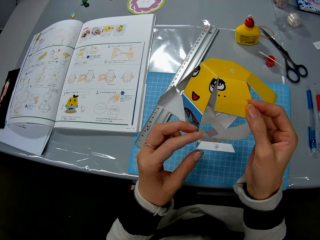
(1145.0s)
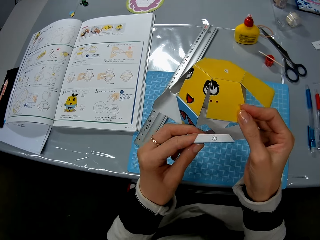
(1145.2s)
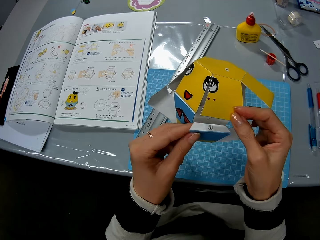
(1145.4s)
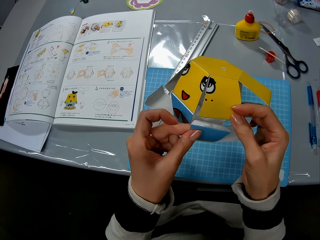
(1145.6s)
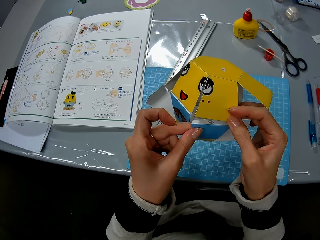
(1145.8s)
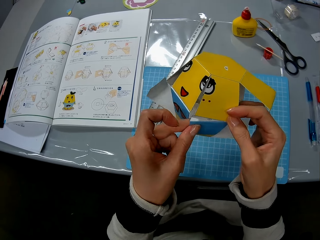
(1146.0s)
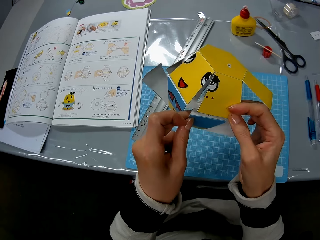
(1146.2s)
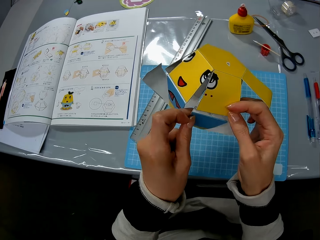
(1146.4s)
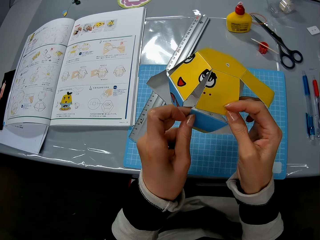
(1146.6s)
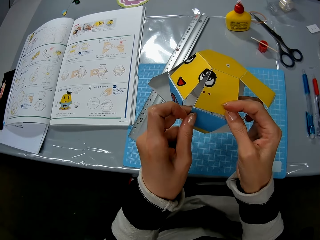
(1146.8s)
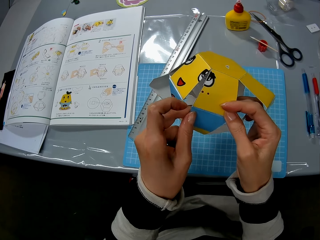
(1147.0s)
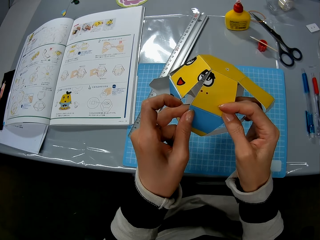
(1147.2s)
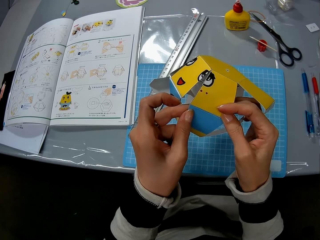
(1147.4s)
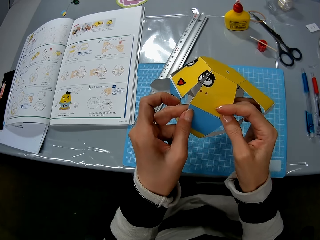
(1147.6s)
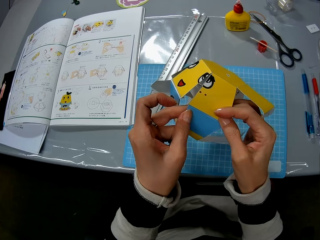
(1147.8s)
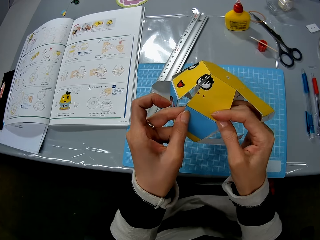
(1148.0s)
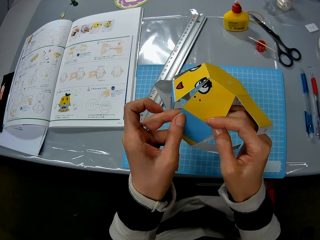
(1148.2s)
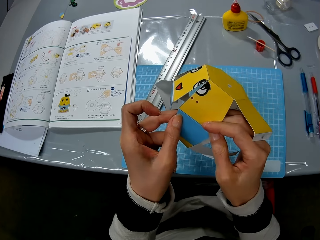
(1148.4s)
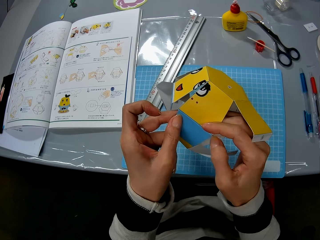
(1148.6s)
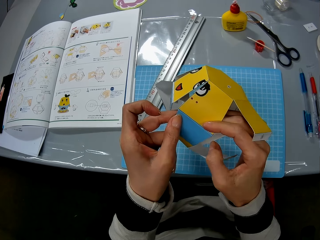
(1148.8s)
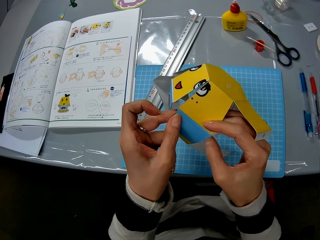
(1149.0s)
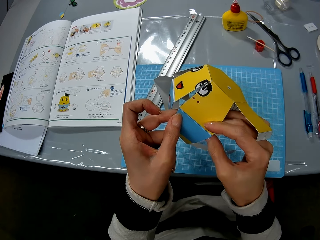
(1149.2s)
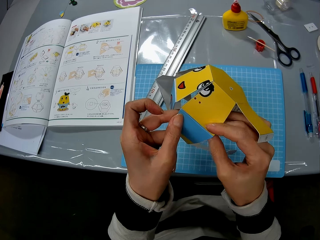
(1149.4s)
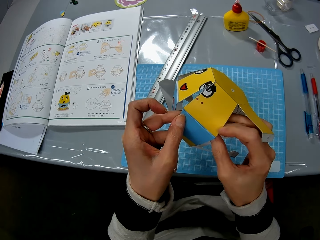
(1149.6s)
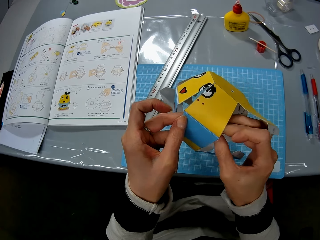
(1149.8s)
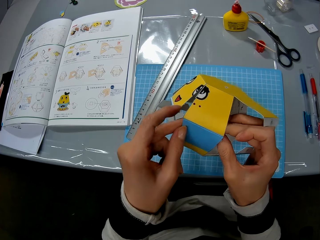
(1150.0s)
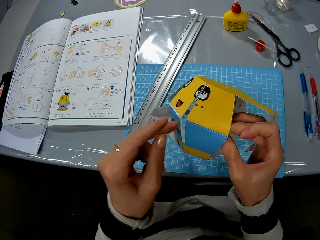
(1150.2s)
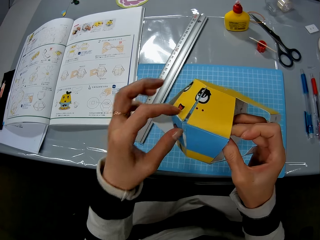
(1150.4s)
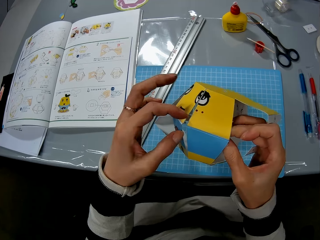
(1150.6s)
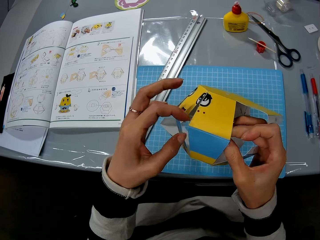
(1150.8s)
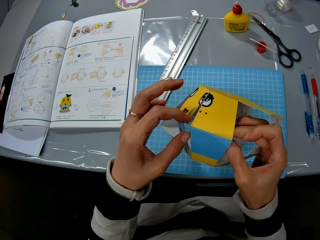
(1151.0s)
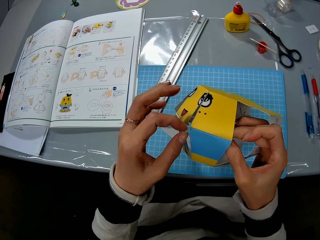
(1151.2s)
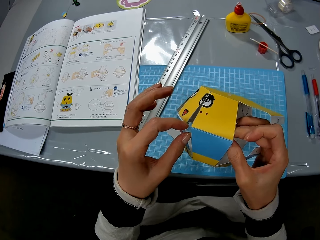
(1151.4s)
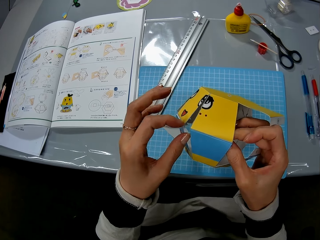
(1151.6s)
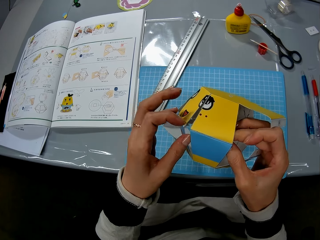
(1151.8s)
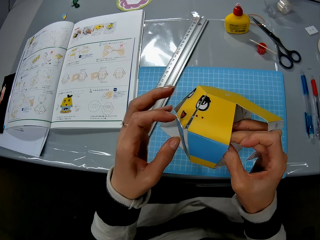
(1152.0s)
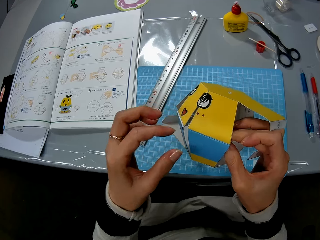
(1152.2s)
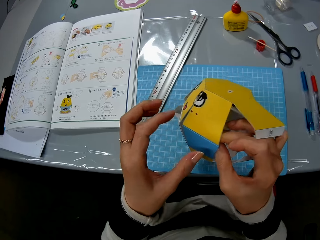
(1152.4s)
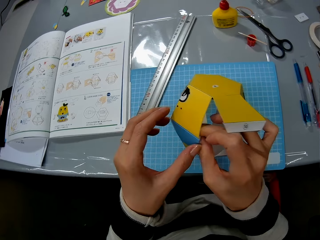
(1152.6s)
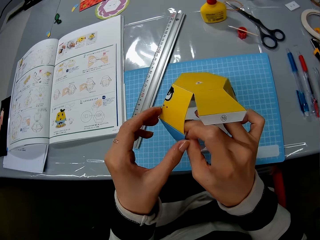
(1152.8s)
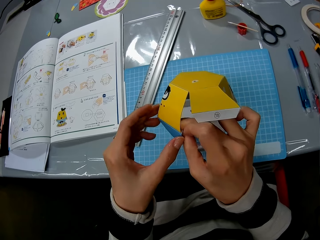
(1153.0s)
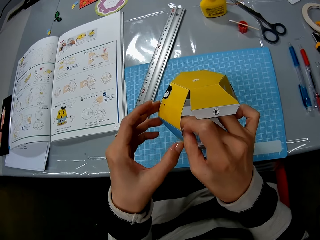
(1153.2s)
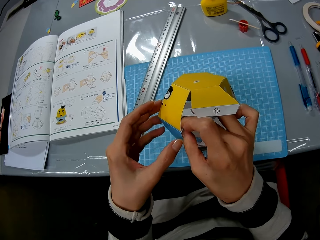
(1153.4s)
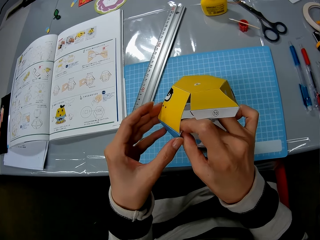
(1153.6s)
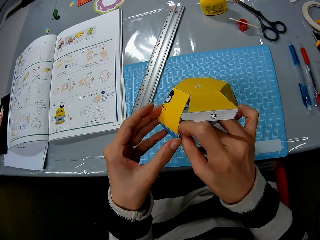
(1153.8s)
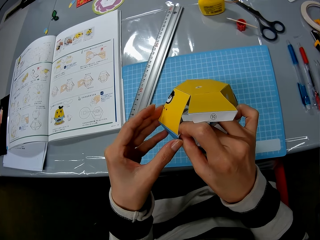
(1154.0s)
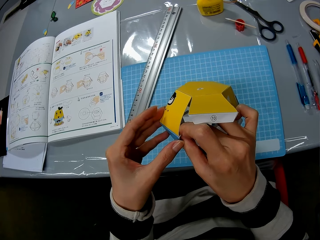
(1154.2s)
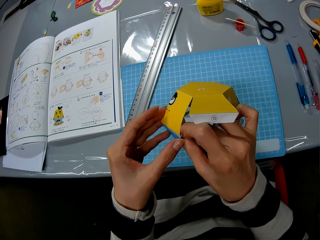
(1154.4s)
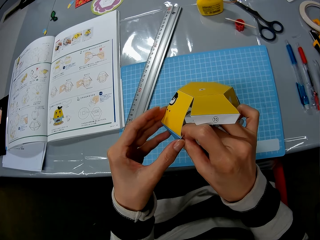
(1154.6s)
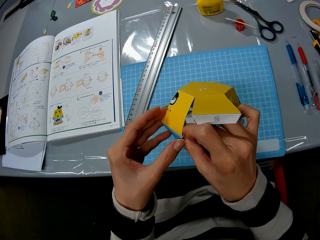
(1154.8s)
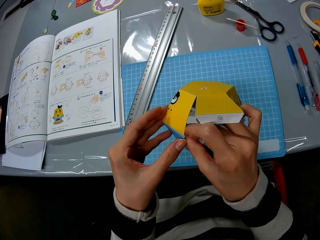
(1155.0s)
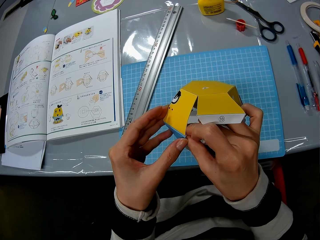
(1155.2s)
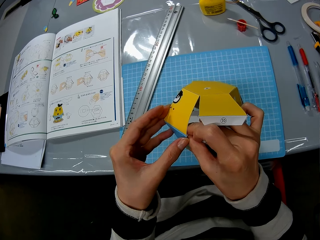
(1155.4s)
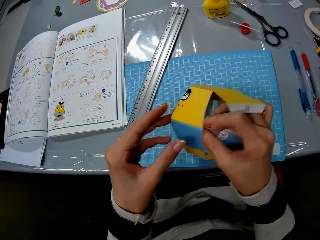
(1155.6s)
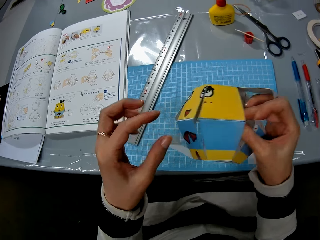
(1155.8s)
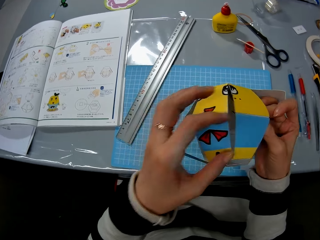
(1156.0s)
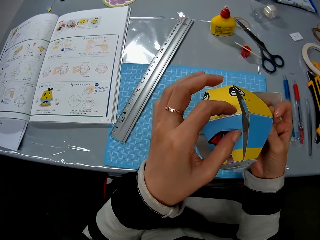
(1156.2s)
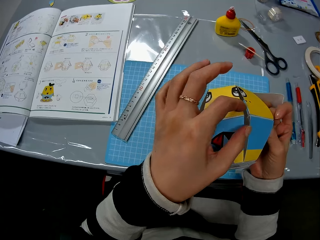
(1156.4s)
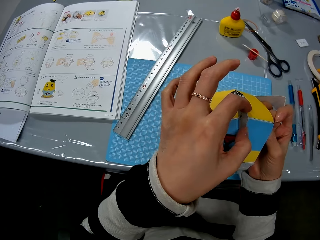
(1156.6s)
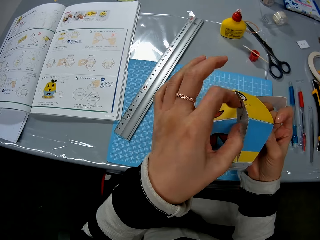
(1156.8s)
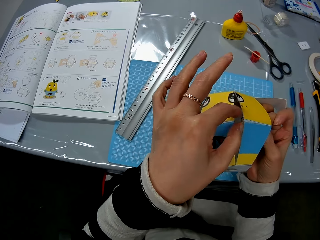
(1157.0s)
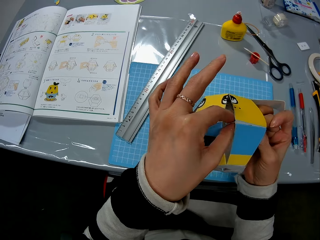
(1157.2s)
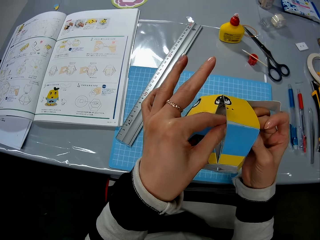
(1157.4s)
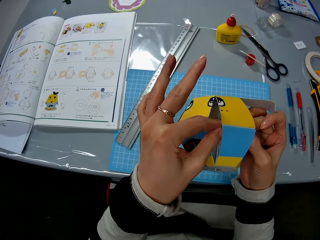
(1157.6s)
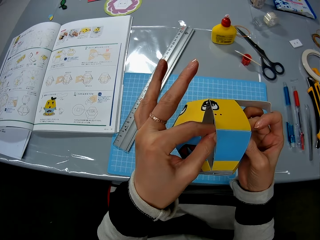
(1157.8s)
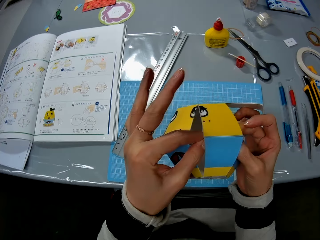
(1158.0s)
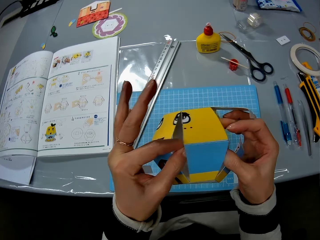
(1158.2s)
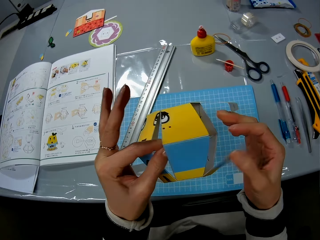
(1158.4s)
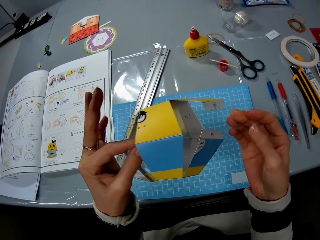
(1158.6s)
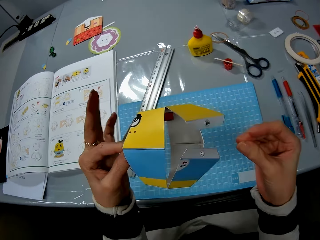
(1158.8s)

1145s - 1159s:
The camera wearer connects the model. They look at the model.

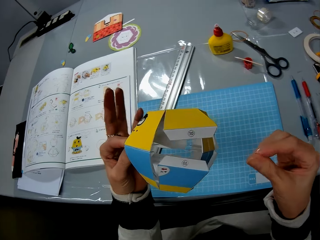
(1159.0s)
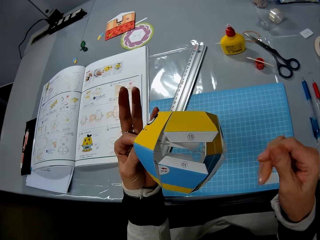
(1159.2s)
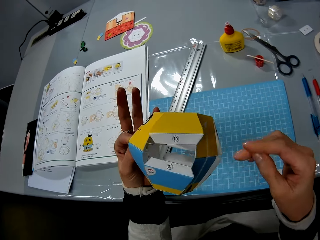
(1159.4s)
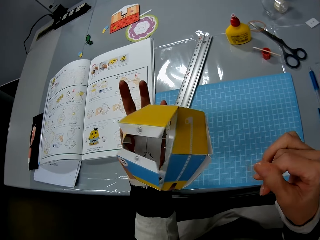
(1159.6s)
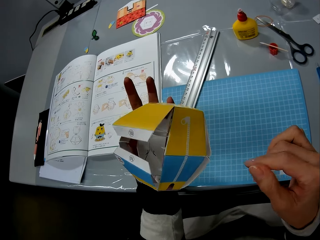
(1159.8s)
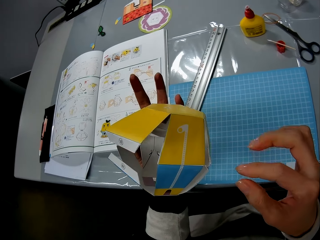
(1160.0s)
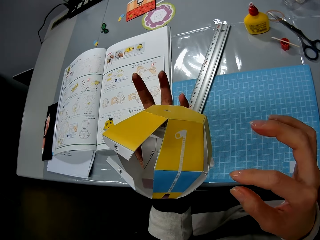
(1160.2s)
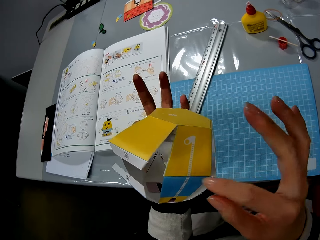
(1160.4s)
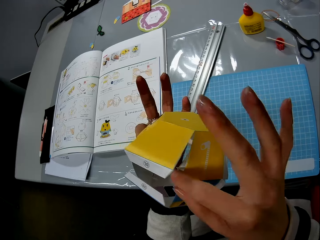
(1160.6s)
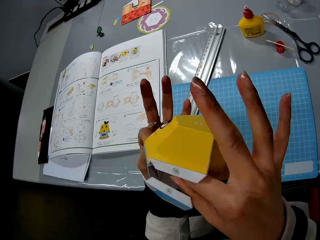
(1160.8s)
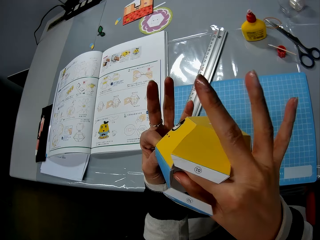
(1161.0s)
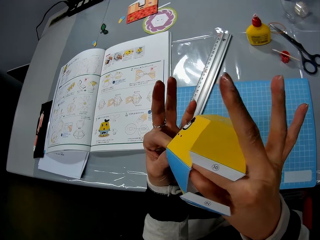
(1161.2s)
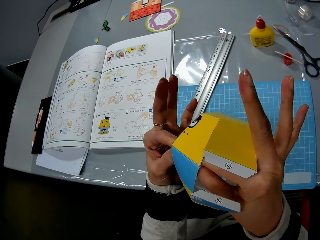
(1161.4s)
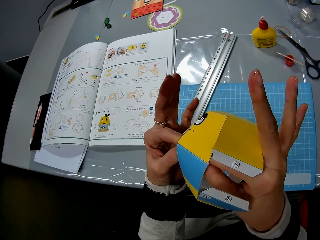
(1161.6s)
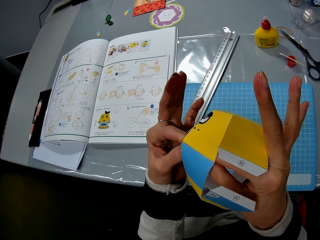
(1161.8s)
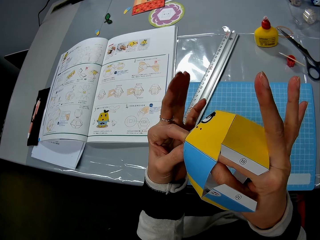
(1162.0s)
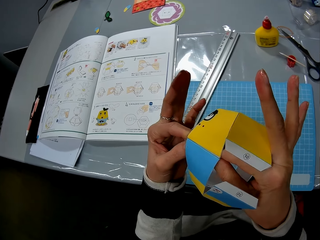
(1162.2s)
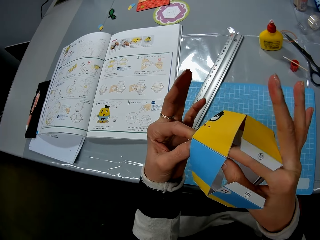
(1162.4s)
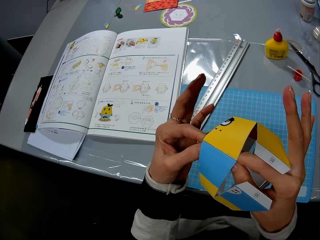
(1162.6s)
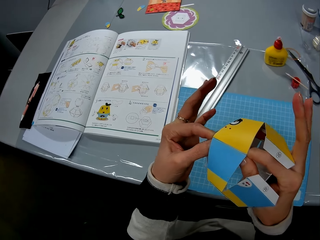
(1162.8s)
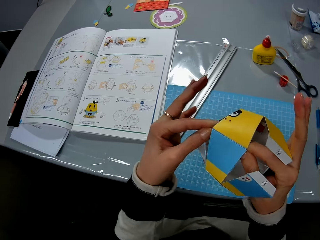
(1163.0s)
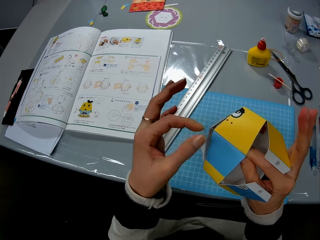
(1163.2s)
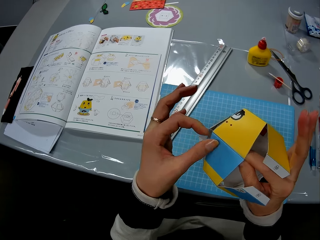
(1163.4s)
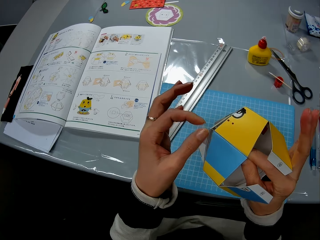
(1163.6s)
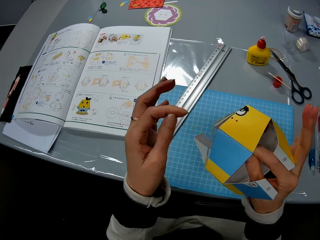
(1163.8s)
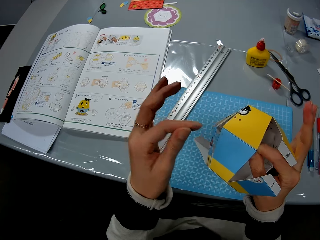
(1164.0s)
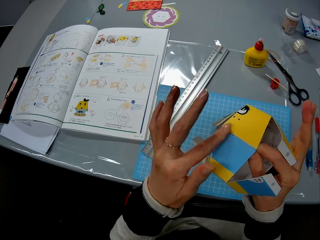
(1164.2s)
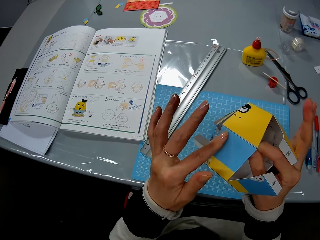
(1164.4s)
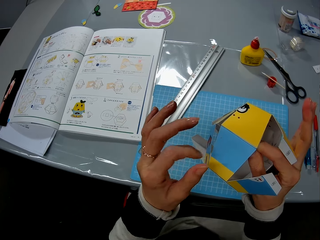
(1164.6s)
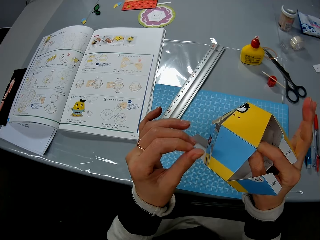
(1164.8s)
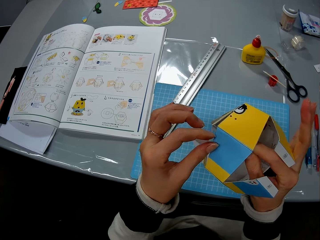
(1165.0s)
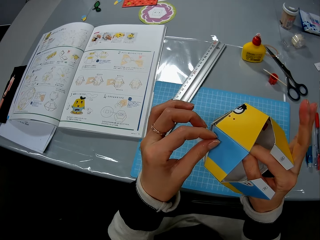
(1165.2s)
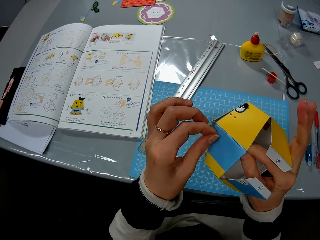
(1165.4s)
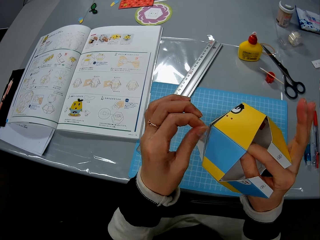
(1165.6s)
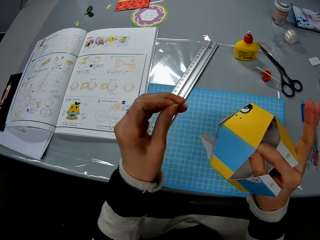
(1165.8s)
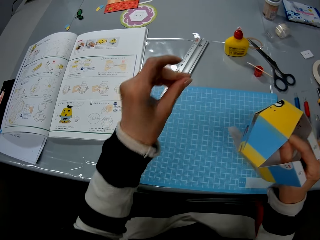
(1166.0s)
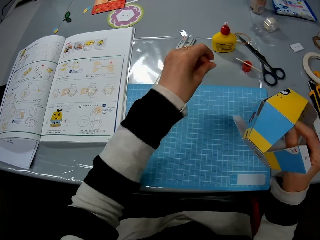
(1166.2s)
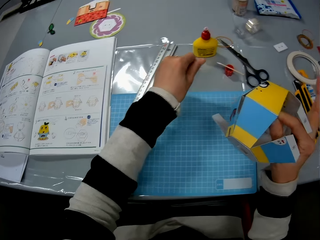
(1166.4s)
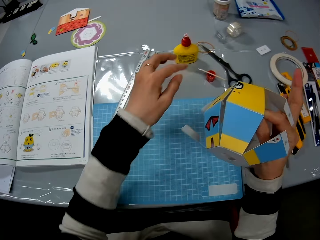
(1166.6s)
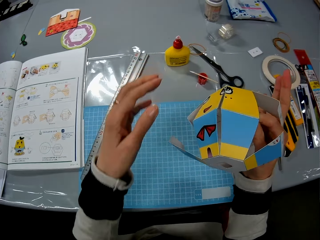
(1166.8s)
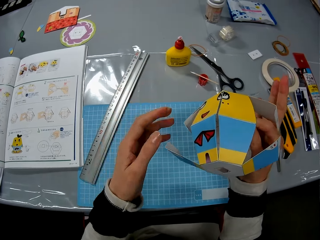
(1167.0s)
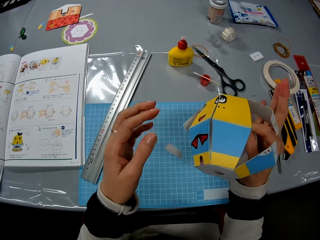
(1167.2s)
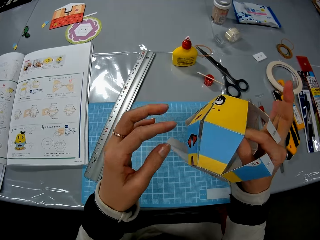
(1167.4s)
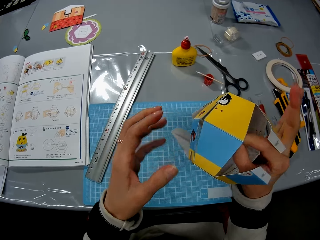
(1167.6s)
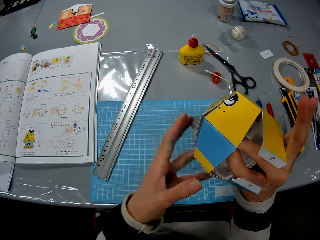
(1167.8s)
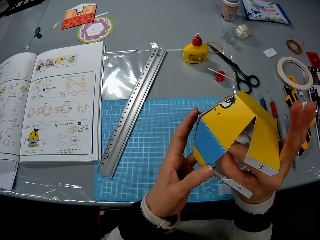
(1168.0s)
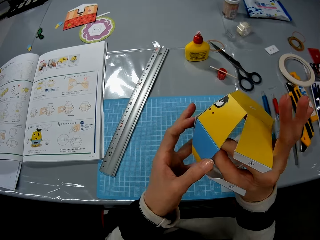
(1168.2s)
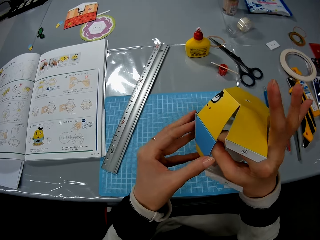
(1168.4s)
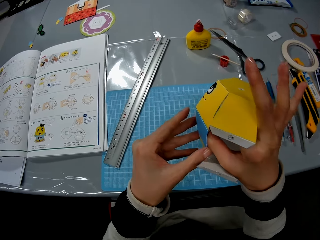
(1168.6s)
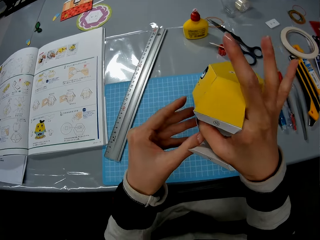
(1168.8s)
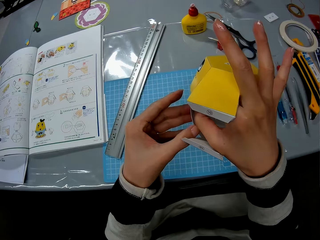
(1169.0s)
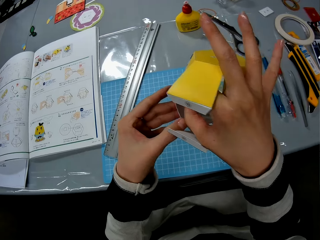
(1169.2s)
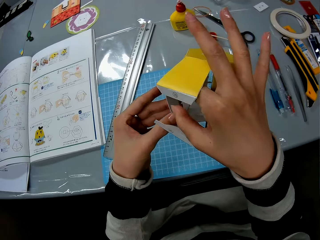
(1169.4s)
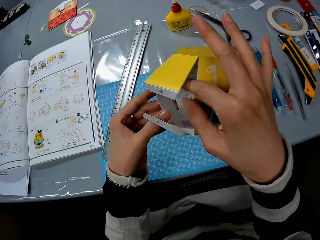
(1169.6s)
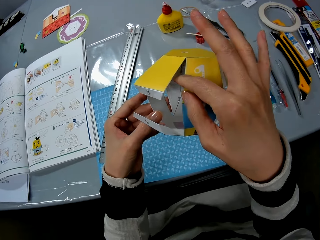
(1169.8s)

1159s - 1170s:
The camera wearer checks the model. They put something on the table.
